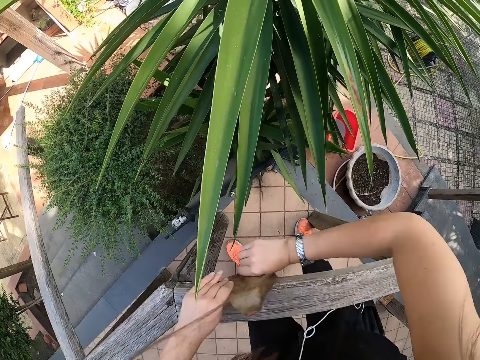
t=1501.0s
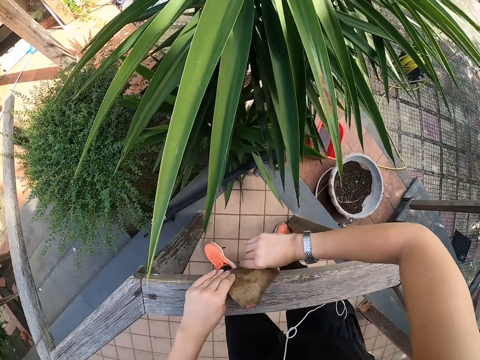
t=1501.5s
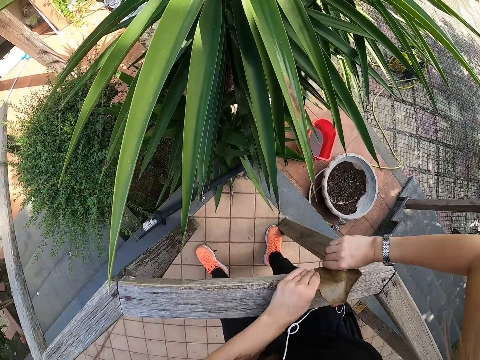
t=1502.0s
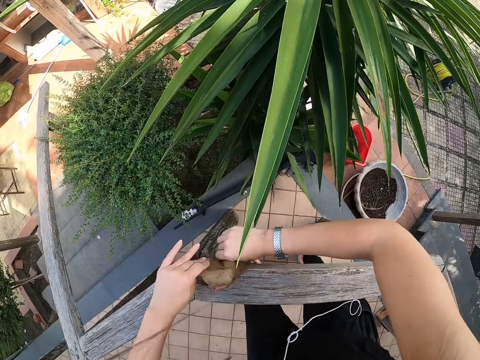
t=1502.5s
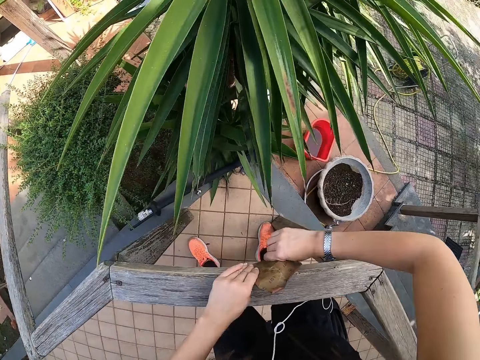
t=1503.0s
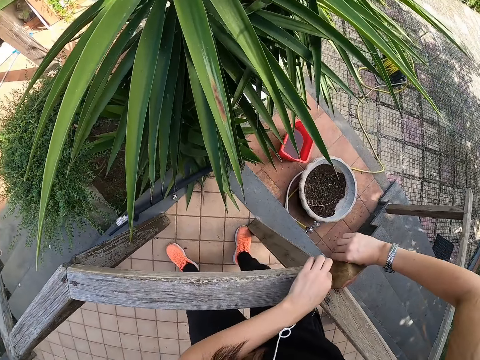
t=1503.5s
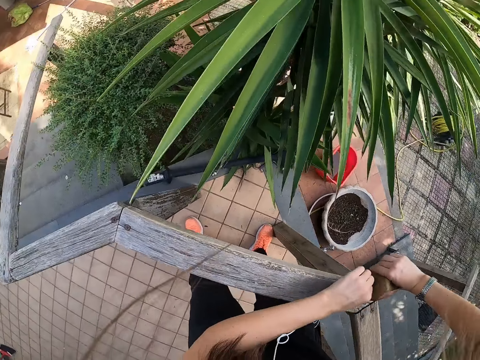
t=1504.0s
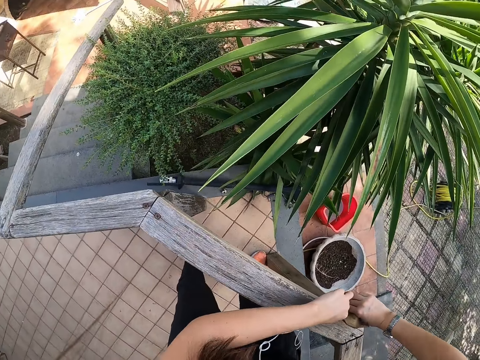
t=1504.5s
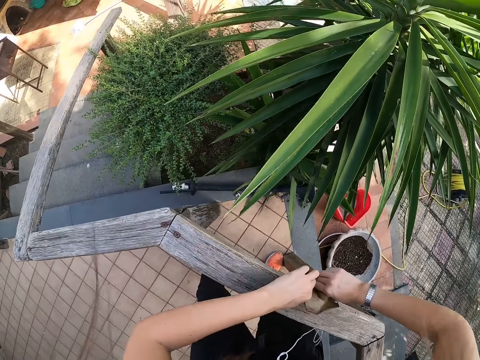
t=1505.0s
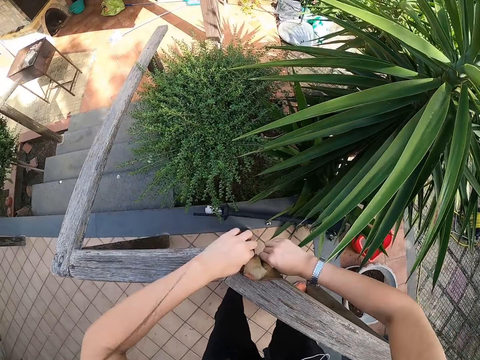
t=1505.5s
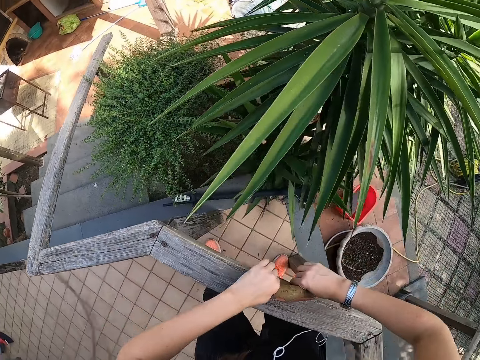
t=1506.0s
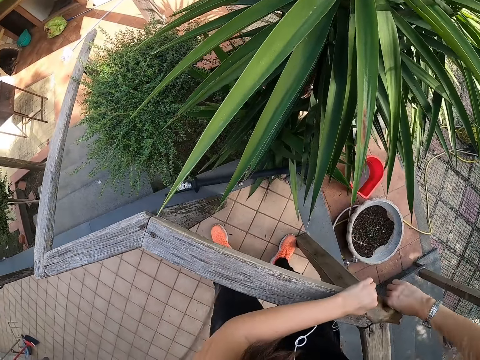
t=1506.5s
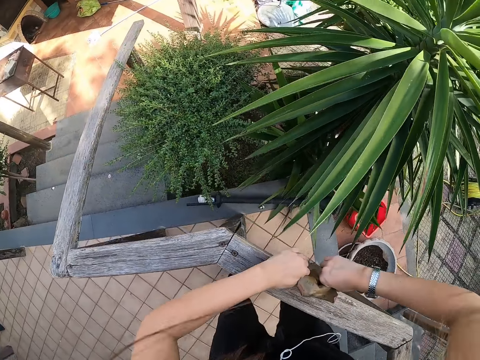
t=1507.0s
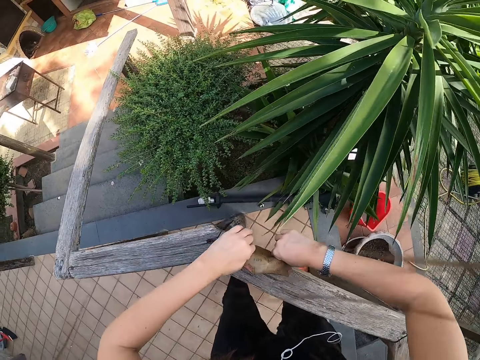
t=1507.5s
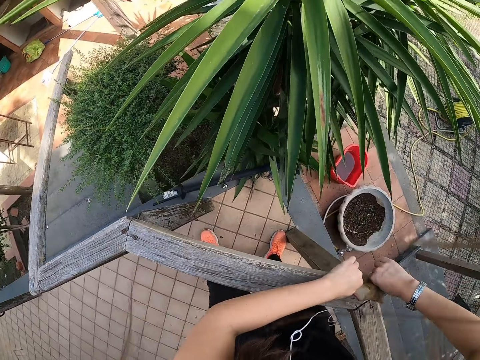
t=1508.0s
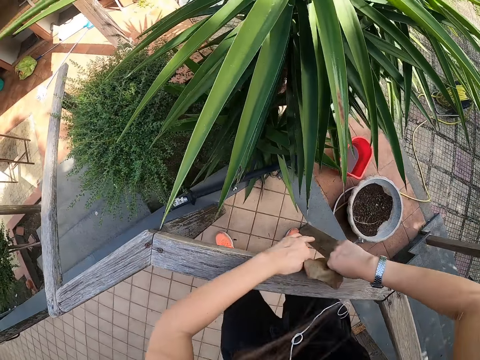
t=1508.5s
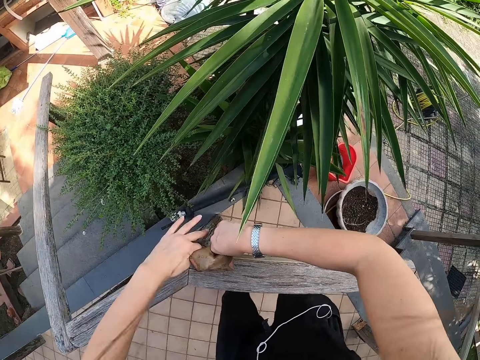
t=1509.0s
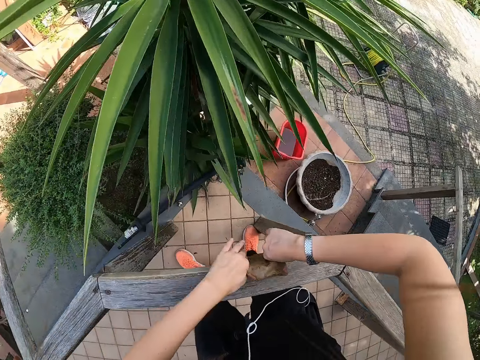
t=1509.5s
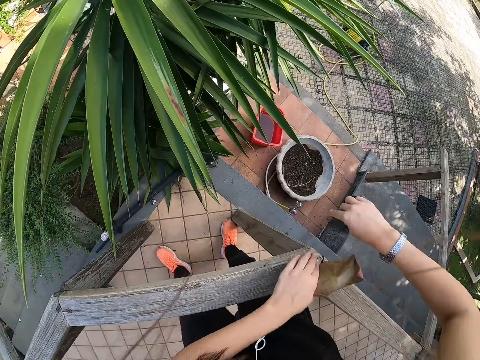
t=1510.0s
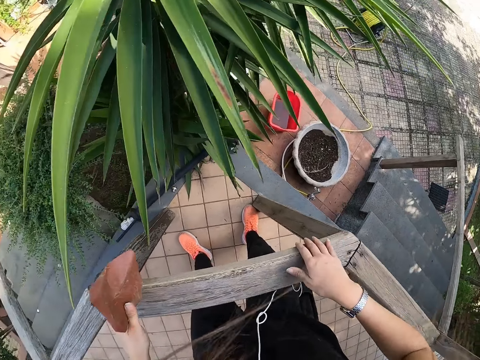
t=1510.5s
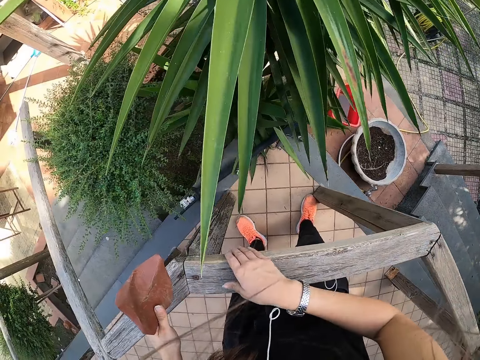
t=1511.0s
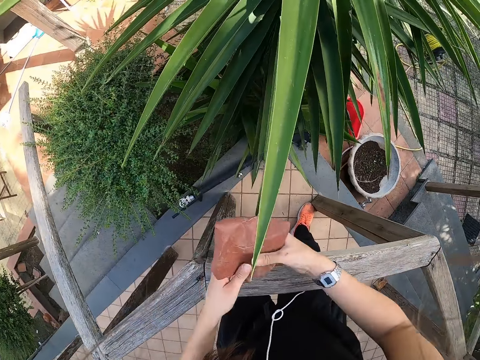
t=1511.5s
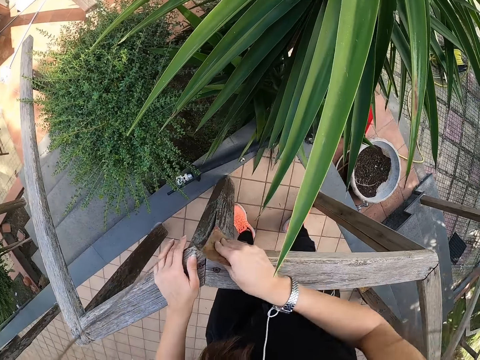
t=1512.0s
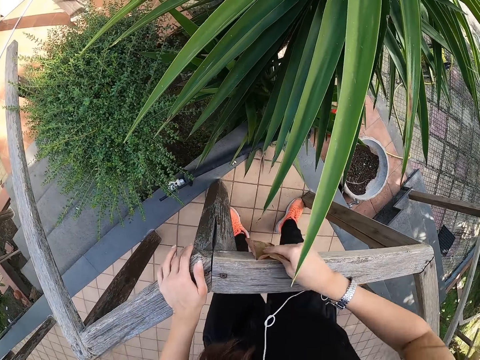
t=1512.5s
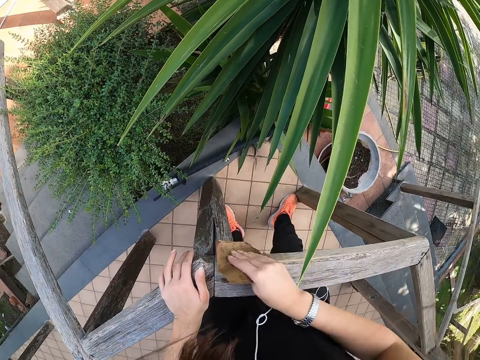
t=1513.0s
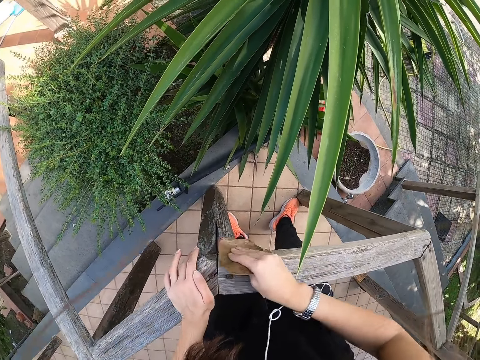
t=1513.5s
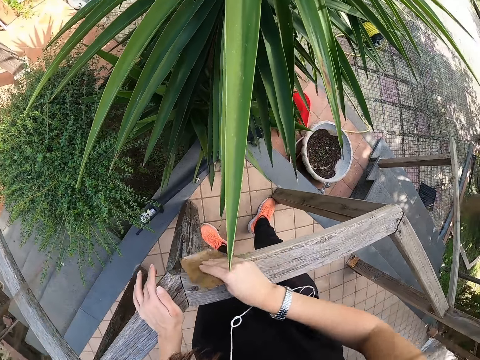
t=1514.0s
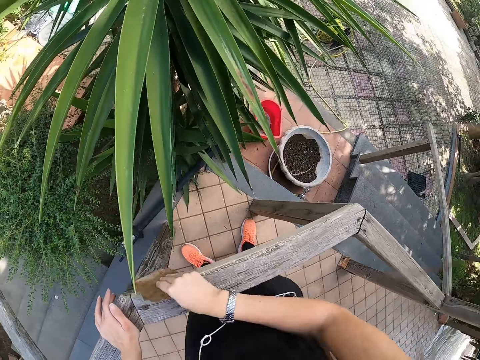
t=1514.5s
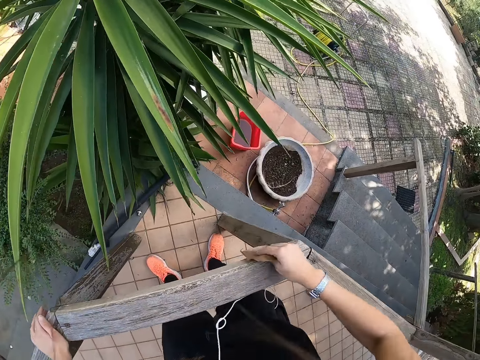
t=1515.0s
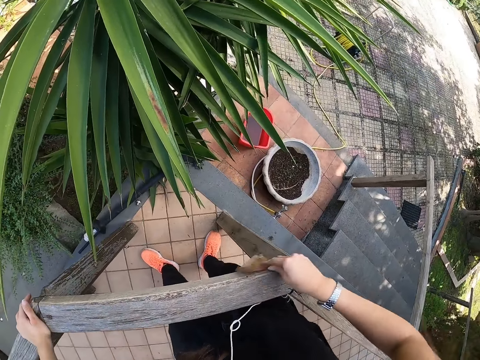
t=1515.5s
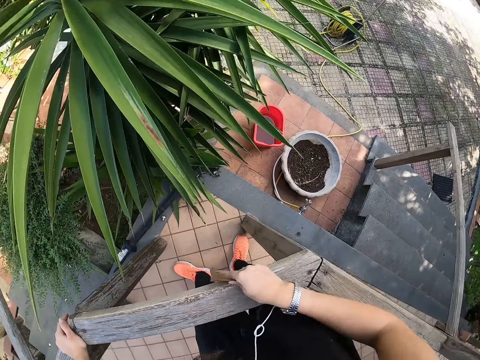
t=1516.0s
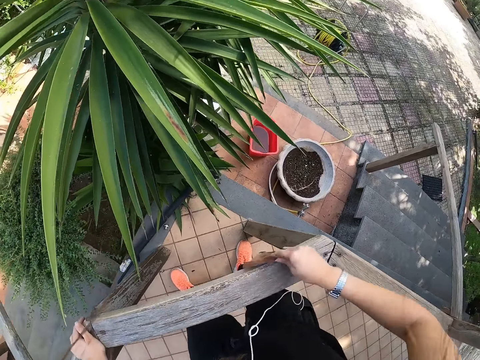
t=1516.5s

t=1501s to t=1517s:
The camera wearer strokes the front porch with her right hand. She passes the sandpaper from her left hand to her right hand. She holds the front porch with her left hand and smoothens the front porch with the sandpaper in her right hand.

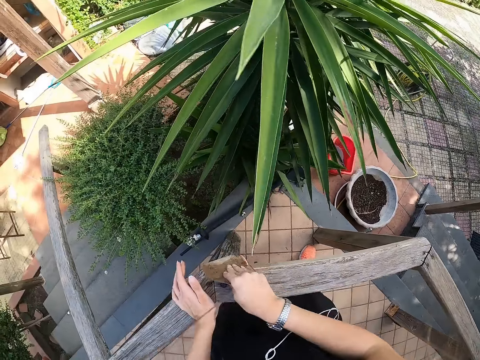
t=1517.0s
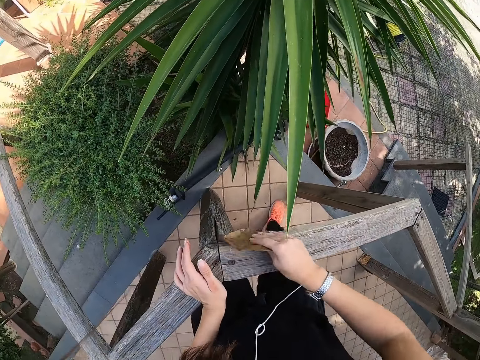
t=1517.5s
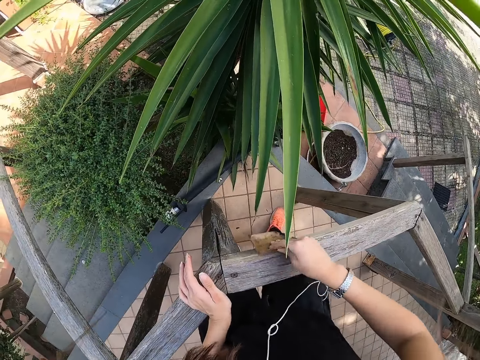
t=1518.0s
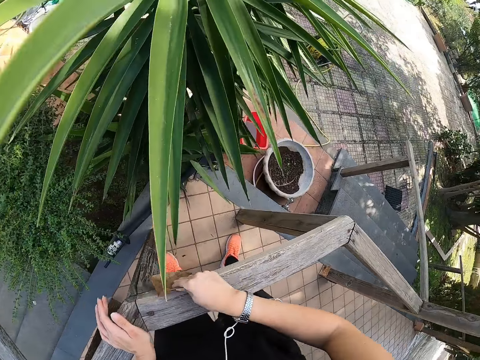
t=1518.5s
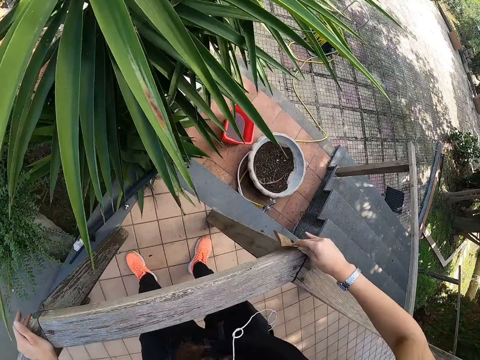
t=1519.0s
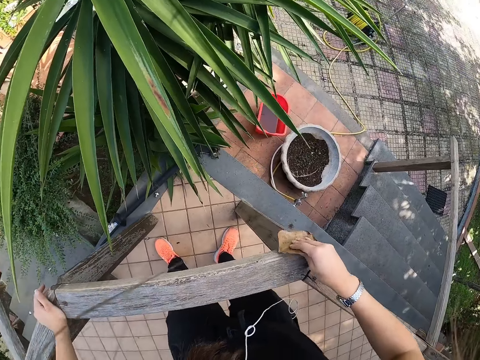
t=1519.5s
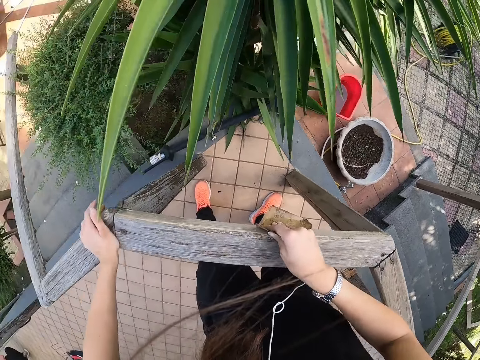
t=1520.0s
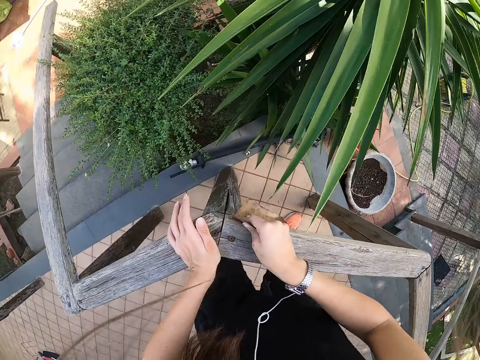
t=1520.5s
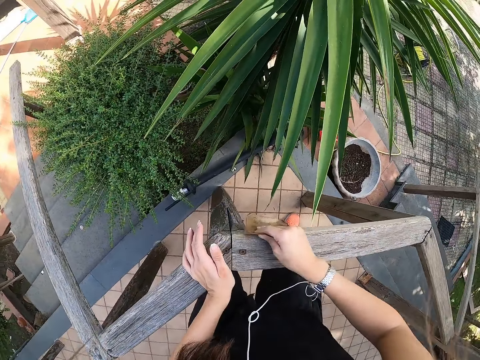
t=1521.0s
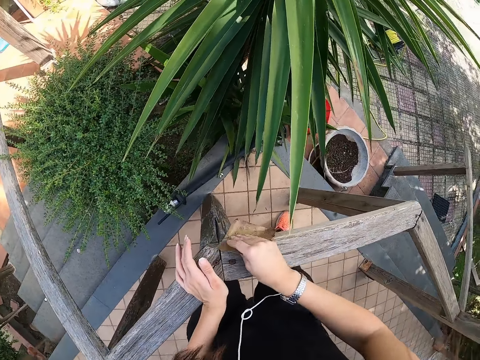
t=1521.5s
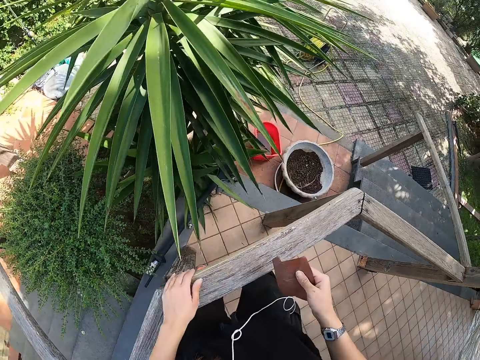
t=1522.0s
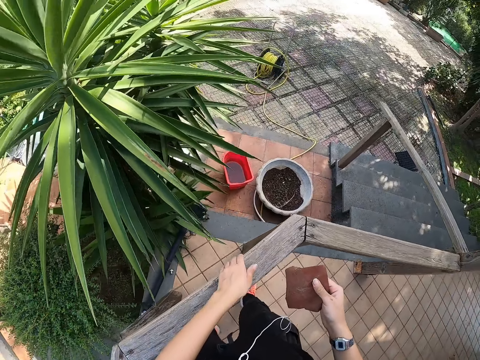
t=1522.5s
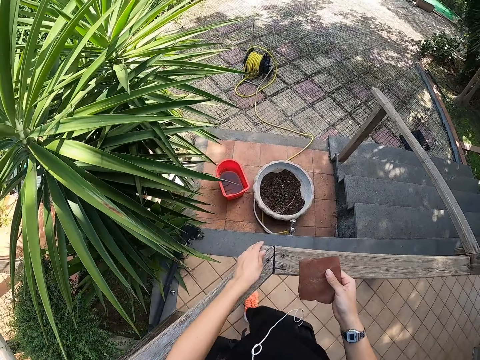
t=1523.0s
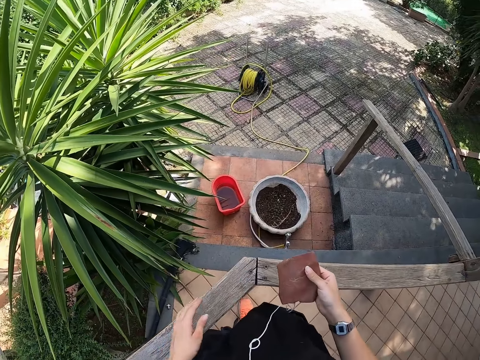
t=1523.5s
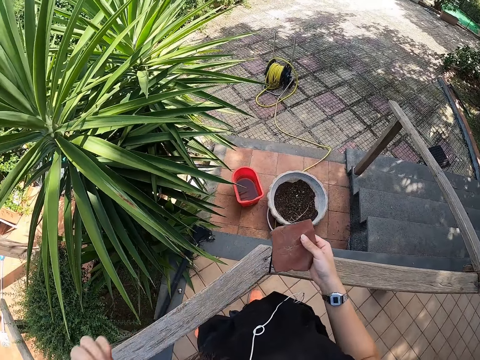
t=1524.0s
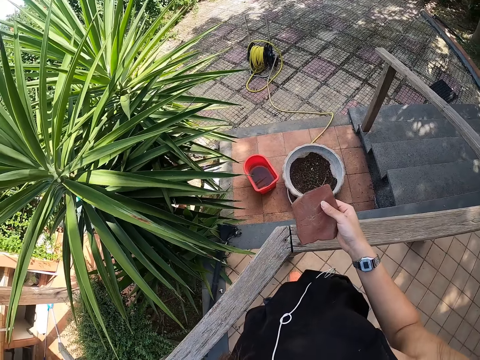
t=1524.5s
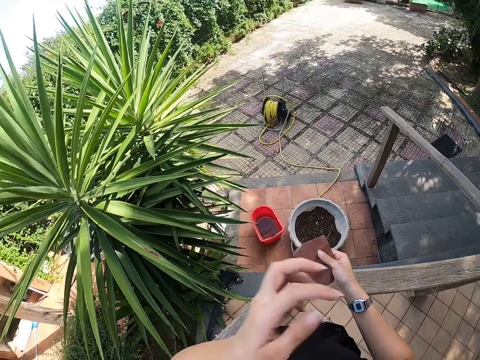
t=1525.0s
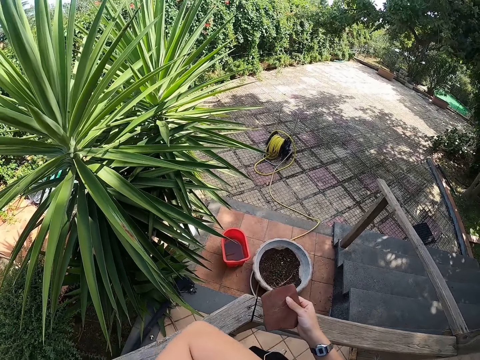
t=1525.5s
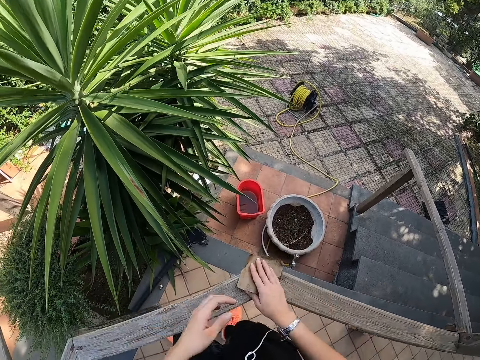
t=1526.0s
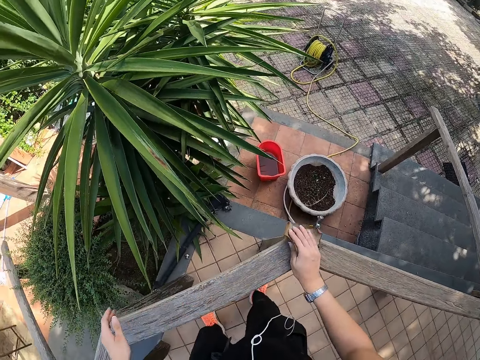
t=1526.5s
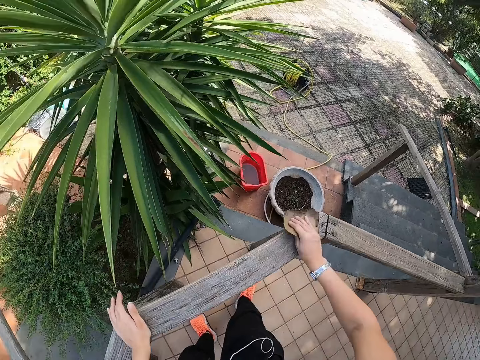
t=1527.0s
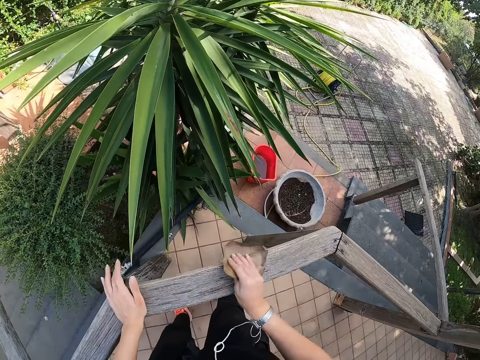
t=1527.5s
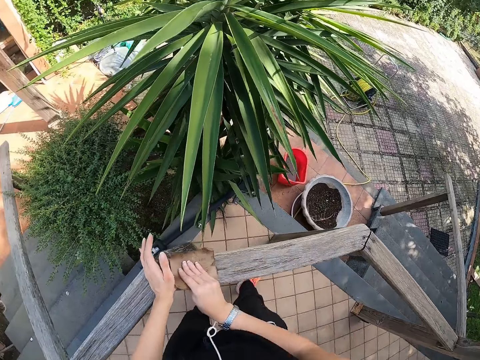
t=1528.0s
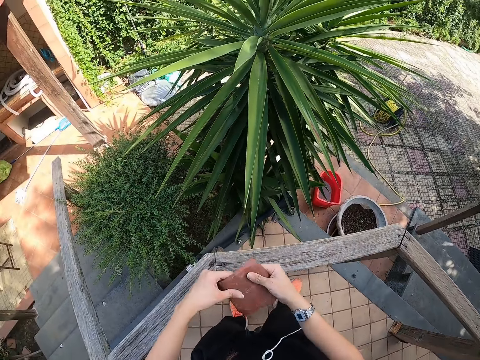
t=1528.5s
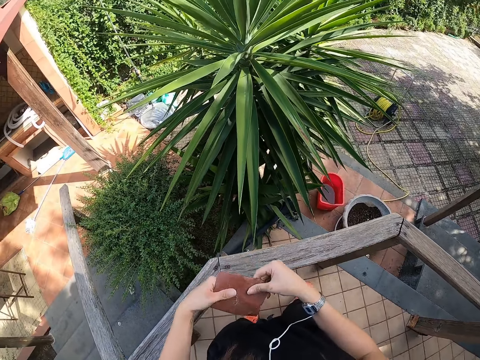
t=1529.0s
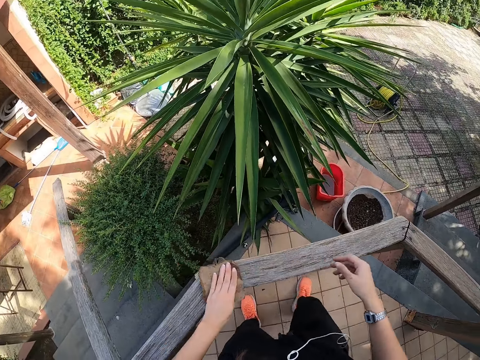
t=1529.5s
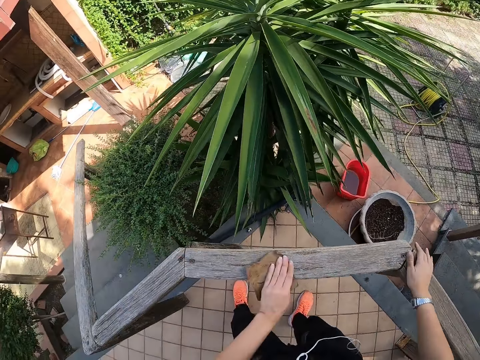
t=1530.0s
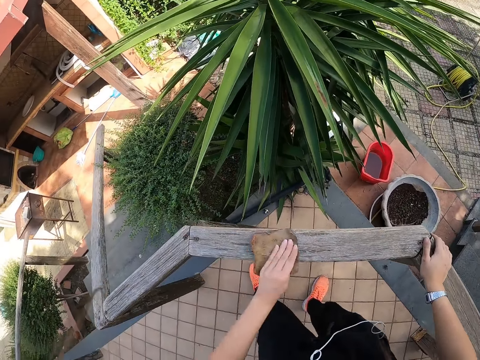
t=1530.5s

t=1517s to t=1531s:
The camera wearer strokes the front porch with her left hand. She scratches her body with her left hand. She stares around. She stretches her left hand towards her face. She holds the front porch with her left hand and smoothens the front porch with the sandpaper in her right hand. She passes the sandpaper from her right hand to her left hand. She feels the sandpaper. She smoothens the front porch with the sandpaper in her left hand. She holds the front porch with her right hand.
